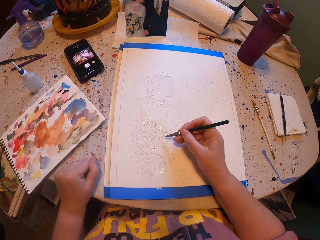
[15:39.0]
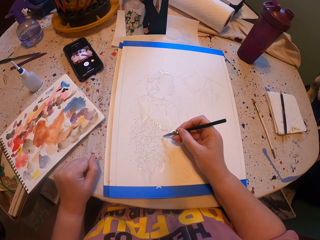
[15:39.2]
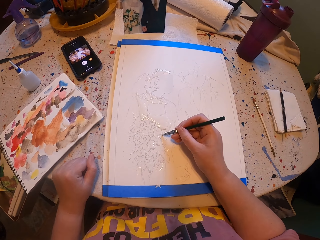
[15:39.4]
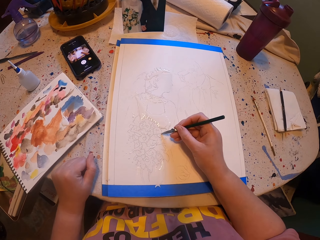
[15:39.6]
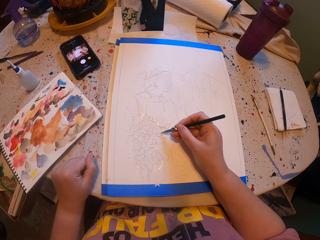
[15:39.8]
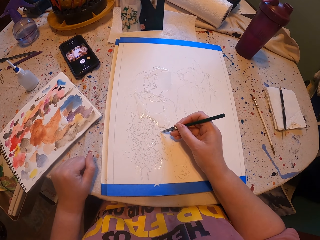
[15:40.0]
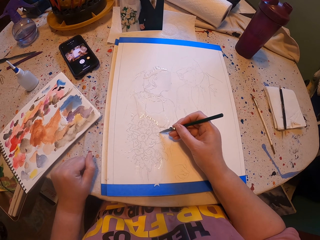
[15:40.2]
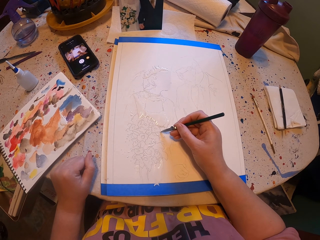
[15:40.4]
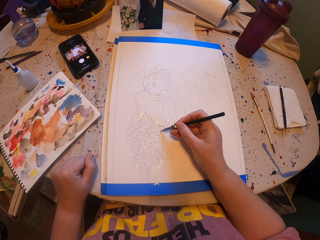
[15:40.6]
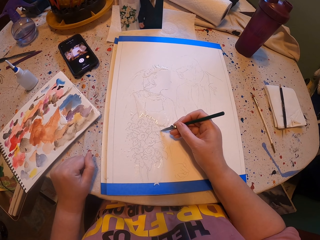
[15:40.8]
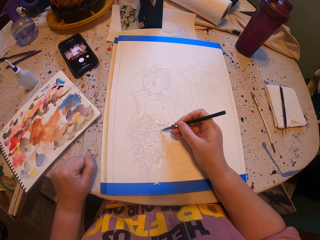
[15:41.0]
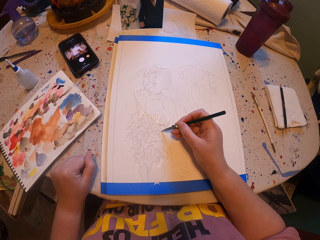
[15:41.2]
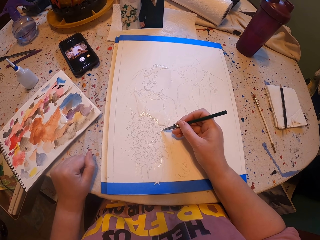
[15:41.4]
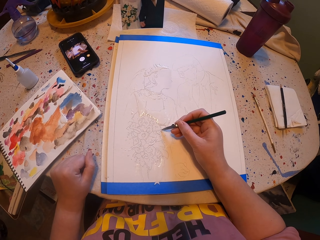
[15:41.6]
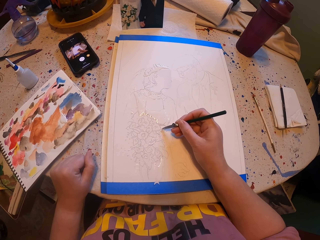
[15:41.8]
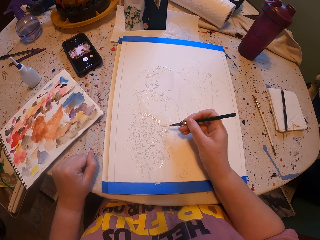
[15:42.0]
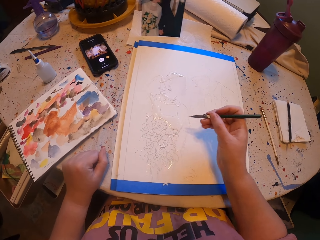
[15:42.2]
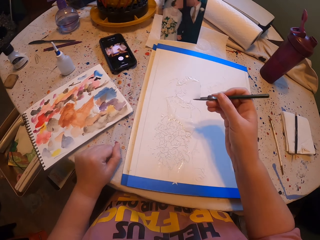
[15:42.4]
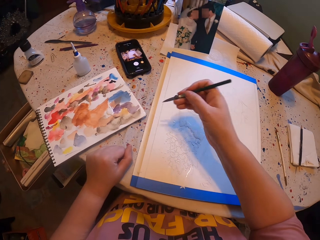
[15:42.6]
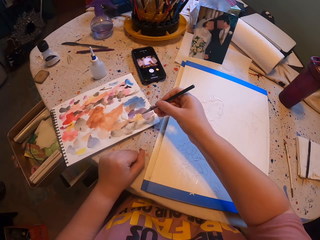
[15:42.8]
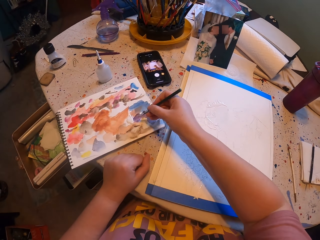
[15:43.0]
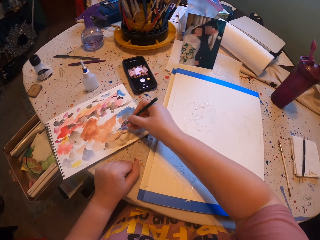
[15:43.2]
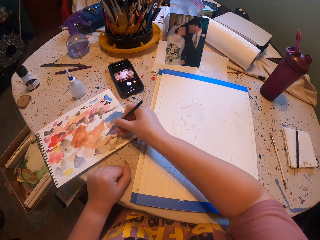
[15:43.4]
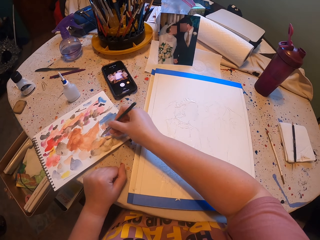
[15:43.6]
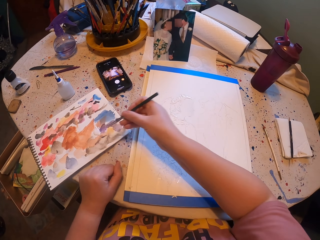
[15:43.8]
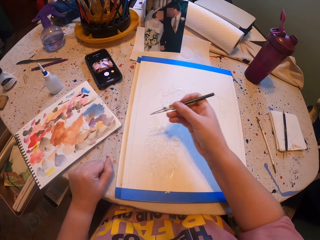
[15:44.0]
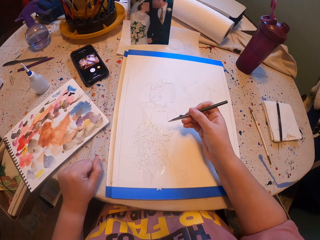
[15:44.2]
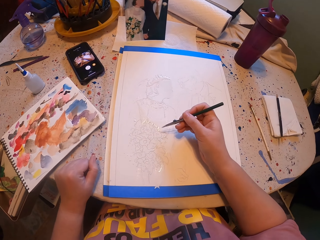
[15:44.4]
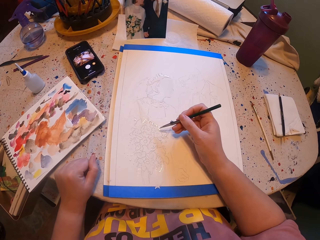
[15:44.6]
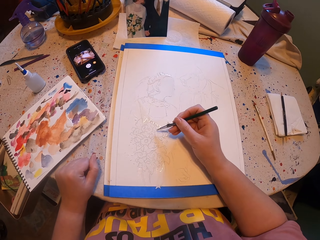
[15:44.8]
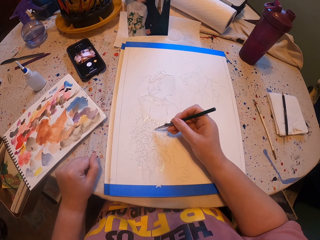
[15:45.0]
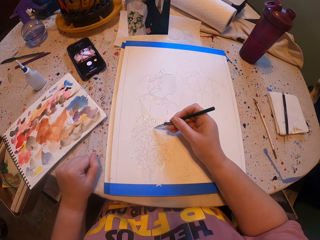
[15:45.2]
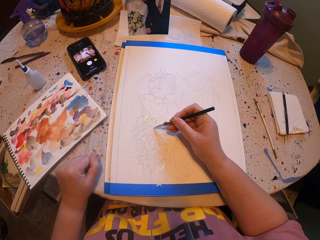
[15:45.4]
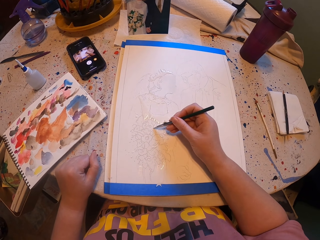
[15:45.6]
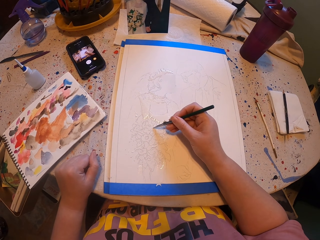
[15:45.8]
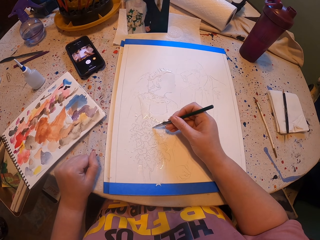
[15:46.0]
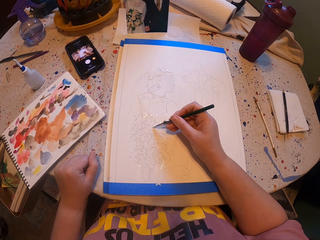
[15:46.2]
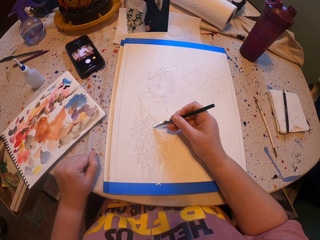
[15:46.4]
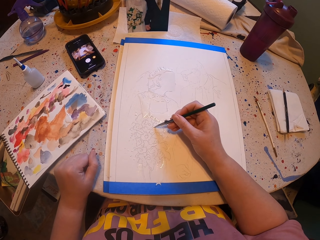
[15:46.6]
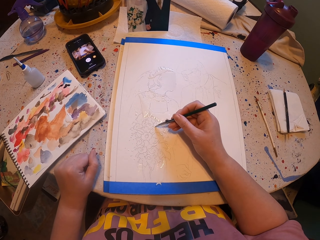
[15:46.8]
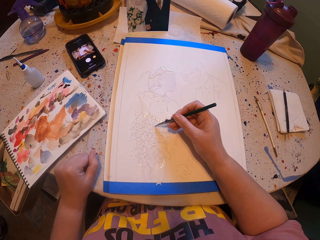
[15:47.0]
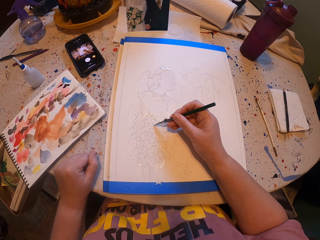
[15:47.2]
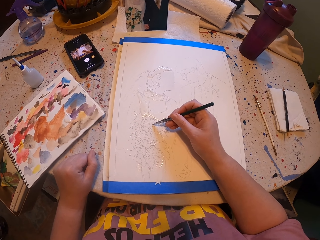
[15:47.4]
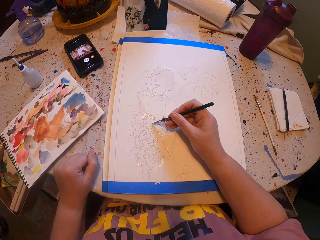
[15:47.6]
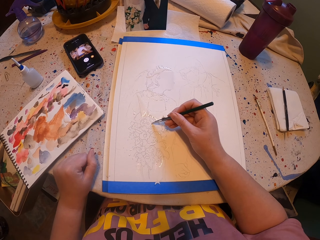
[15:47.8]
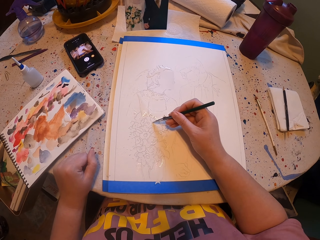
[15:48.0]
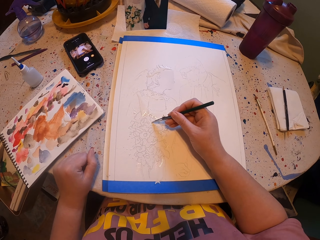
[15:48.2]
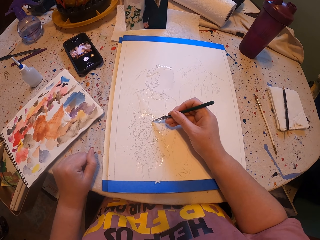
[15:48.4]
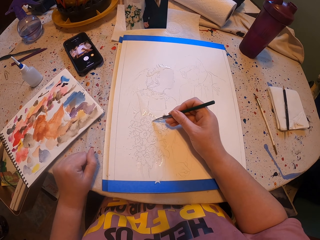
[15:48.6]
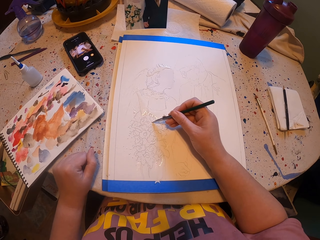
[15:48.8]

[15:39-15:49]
The camera wearer paints a picture with the pen brush. They rub the pen brush on a paper ink. They pick paint with the paint brush. They paint the picture with the pen brush.

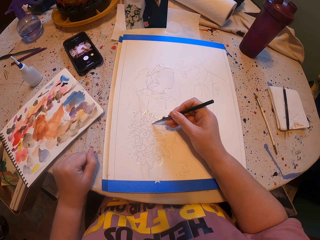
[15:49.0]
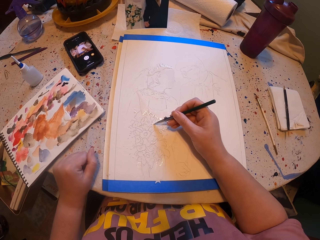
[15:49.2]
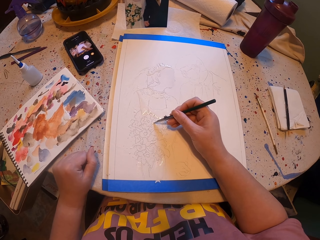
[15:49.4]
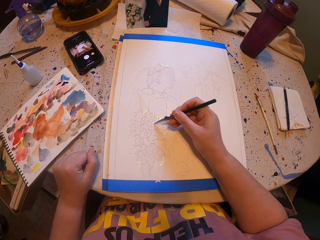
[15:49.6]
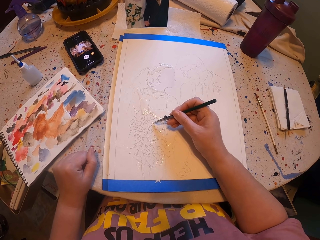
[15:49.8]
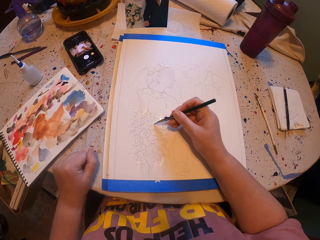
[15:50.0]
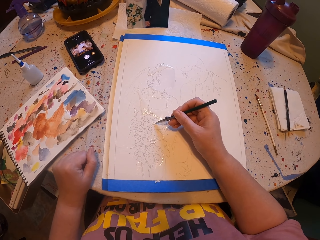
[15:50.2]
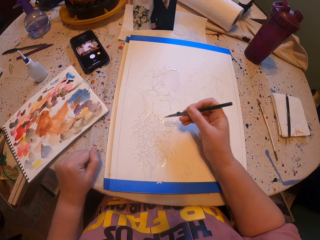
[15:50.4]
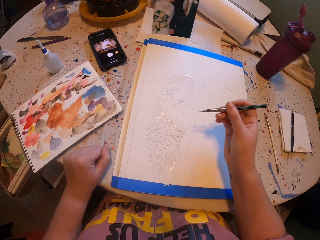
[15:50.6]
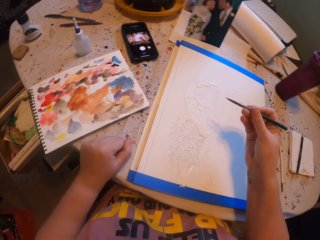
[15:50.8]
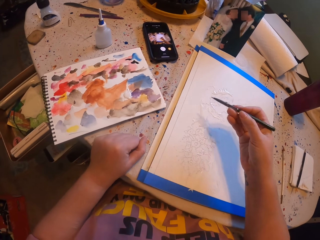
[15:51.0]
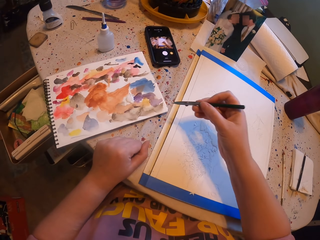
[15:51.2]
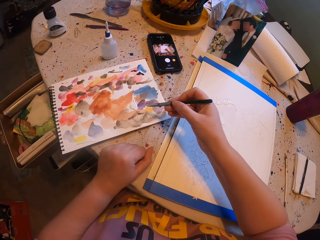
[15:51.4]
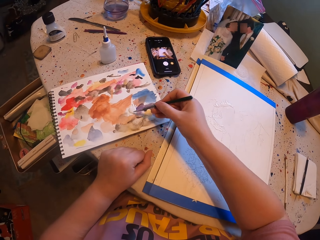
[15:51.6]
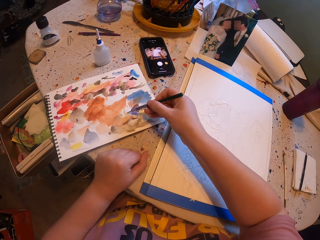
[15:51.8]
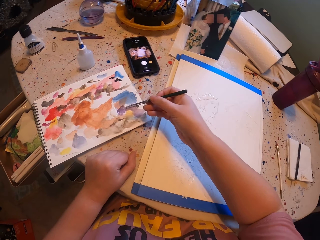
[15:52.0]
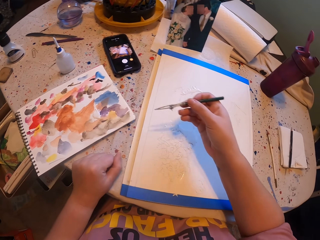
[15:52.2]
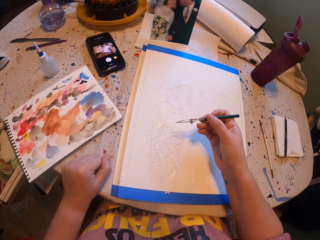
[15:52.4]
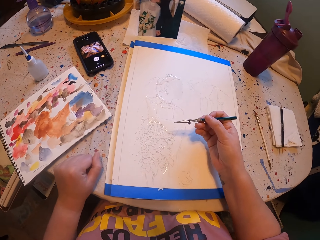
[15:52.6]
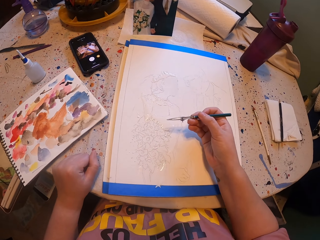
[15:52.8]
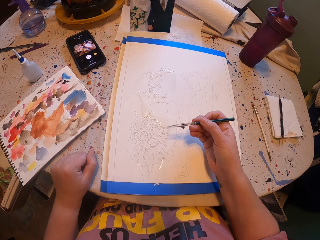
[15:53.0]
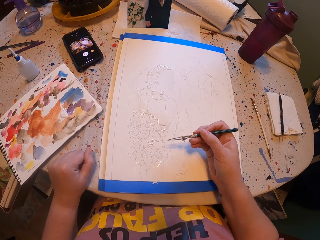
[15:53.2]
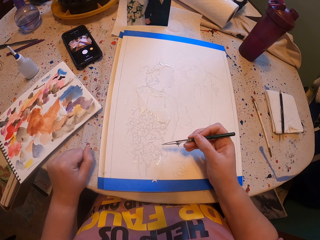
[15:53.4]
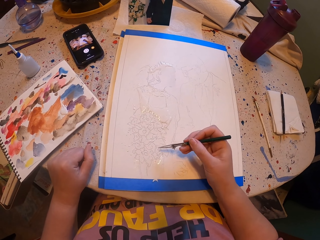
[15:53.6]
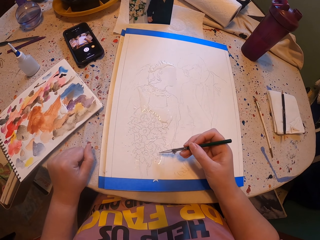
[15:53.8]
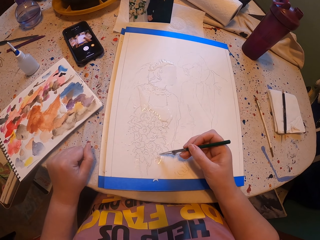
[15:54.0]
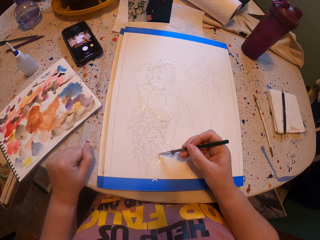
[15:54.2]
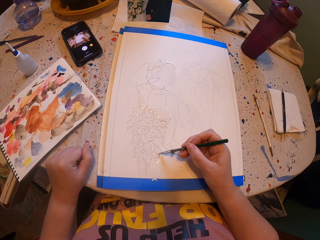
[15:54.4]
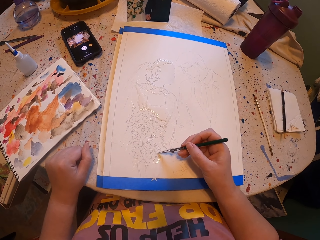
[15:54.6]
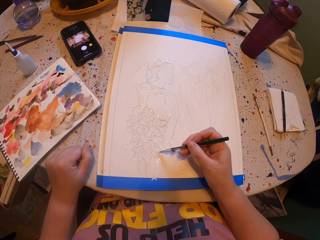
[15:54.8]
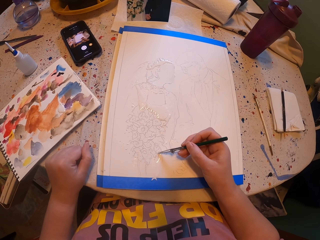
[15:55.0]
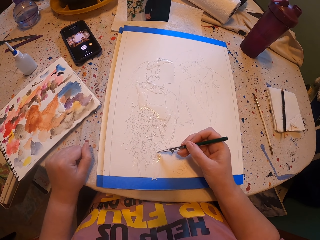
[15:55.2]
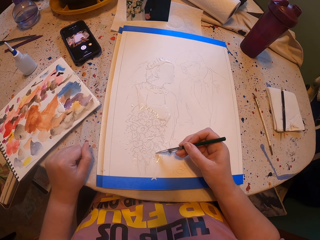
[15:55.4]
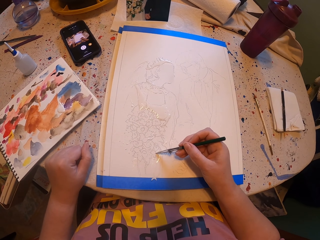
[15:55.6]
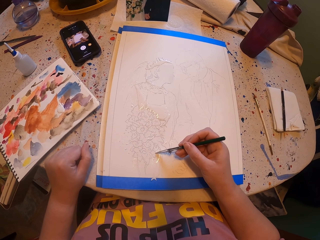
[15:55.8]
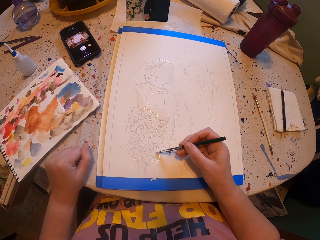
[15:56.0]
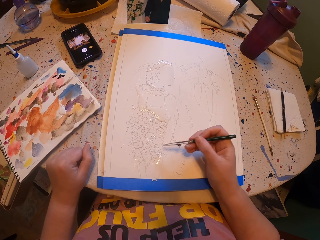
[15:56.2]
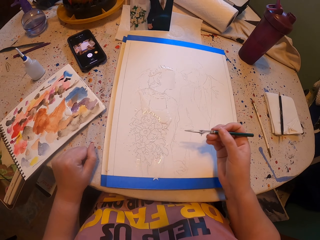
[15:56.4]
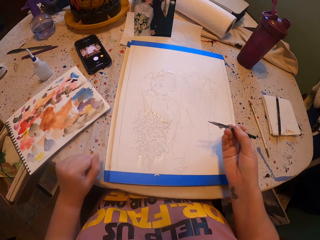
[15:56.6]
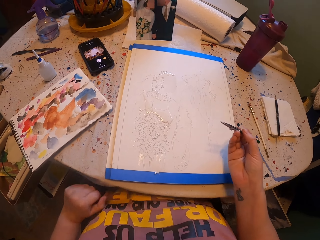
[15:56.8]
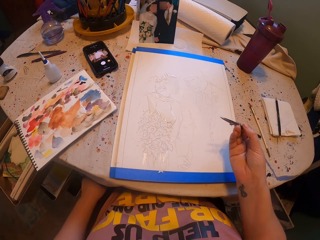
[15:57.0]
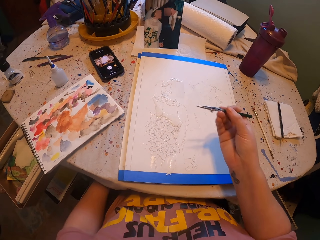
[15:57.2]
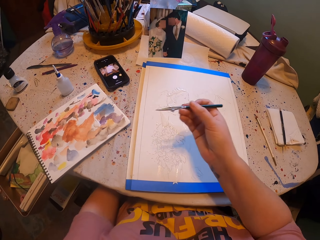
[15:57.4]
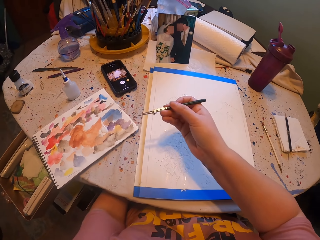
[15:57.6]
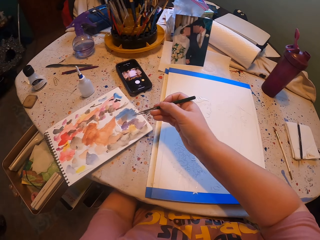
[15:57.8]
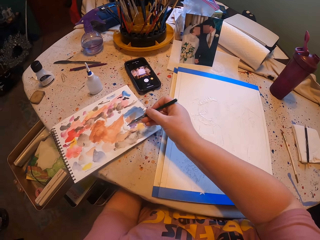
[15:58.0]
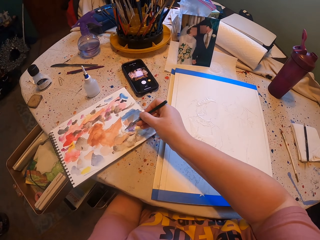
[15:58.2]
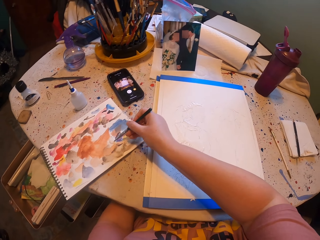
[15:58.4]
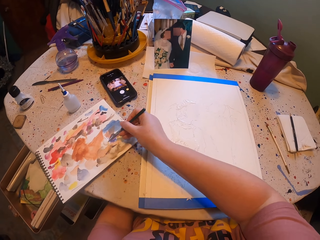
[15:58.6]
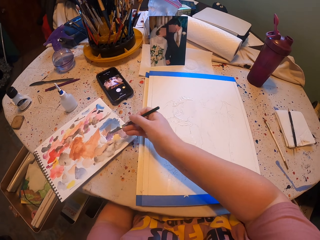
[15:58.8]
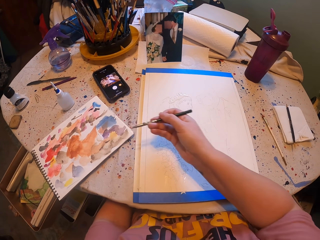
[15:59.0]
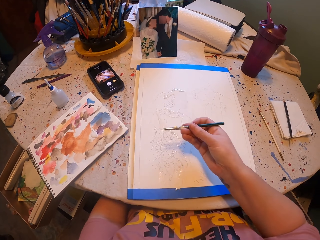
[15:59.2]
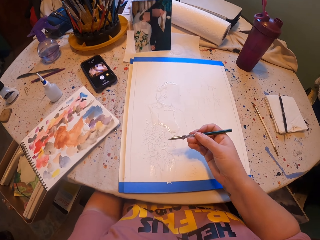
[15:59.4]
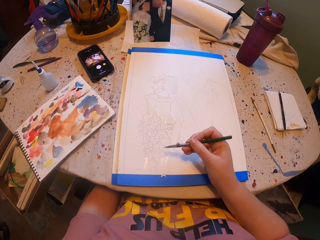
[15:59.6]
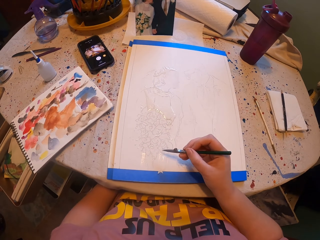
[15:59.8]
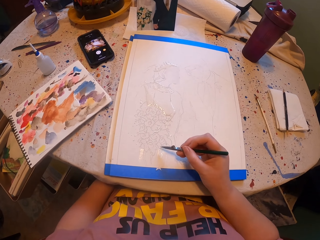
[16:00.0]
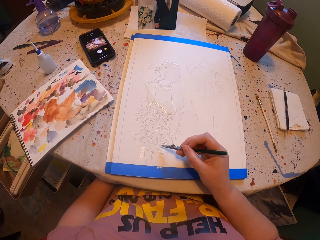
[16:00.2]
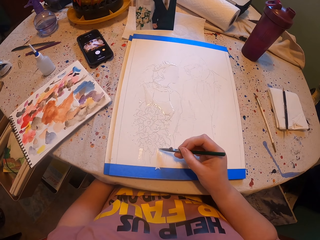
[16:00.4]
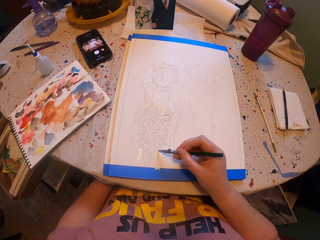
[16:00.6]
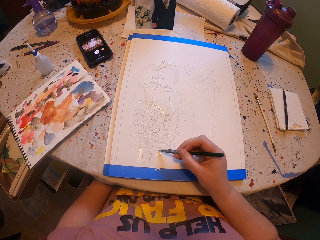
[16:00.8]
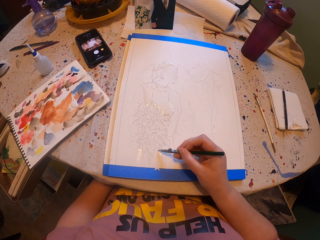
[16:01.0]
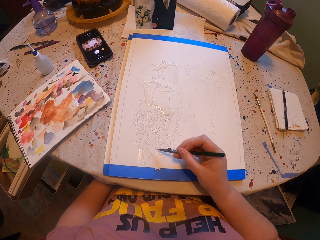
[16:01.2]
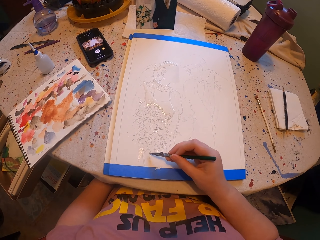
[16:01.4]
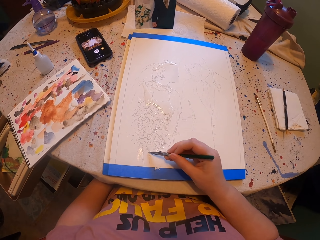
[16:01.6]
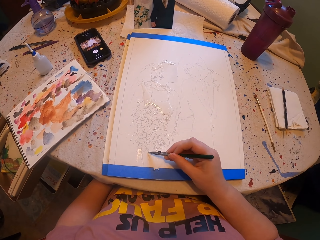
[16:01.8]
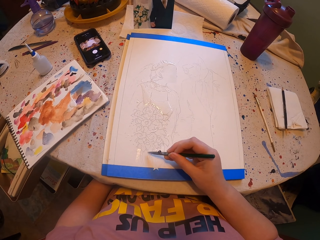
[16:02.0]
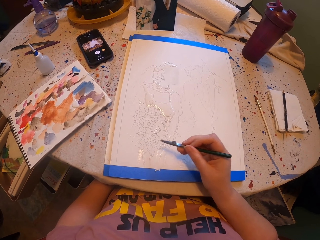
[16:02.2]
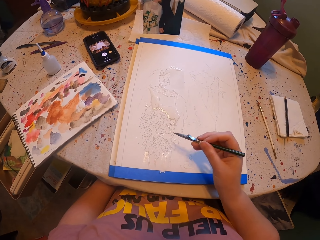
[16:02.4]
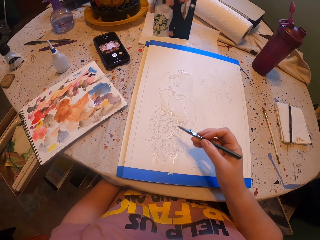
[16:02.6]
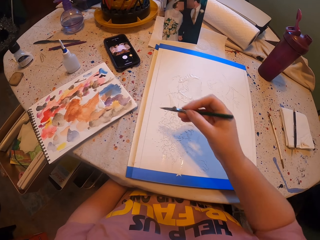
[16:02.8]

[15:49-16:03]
The camera wearer rubs the pen brush on a paper ink. They pick paint with the paint brush. They paint a picture with the pen brush. They pick paint with the paint brush, rub the pen brush on the paper ink and paint the picture with the pen brush.
